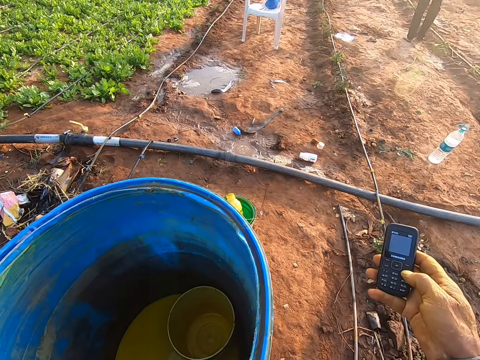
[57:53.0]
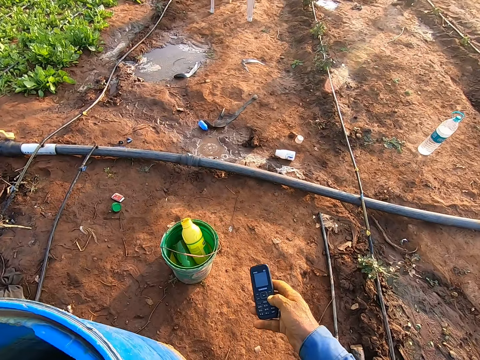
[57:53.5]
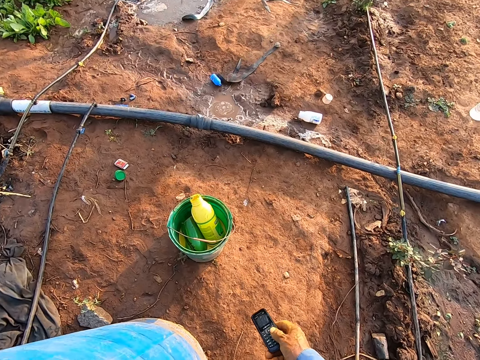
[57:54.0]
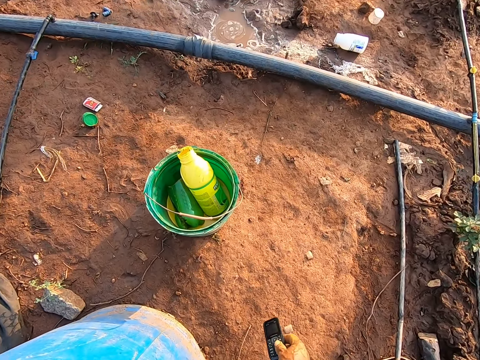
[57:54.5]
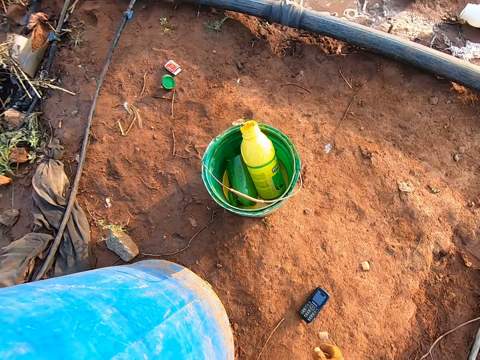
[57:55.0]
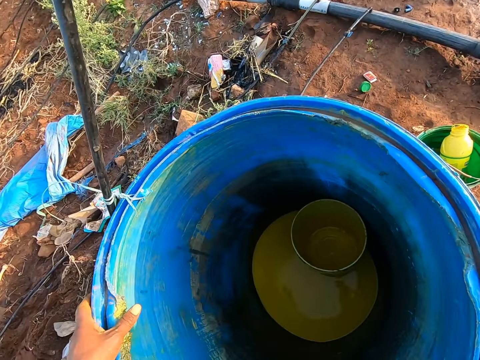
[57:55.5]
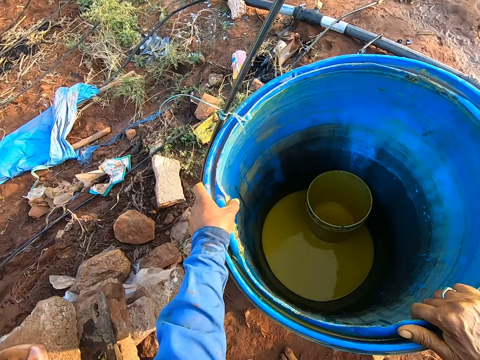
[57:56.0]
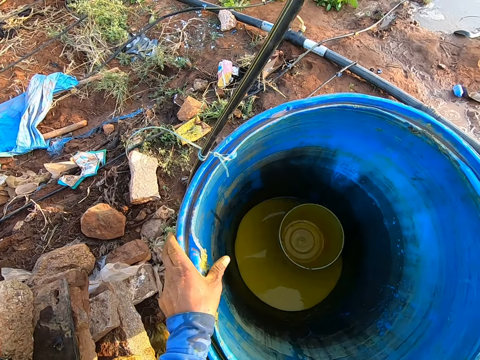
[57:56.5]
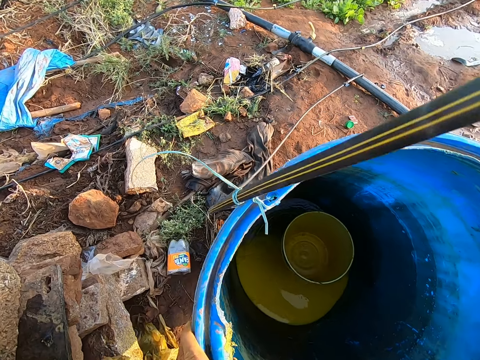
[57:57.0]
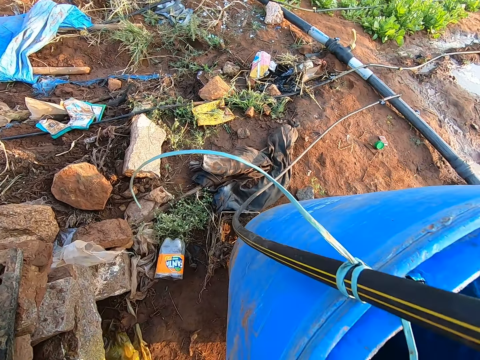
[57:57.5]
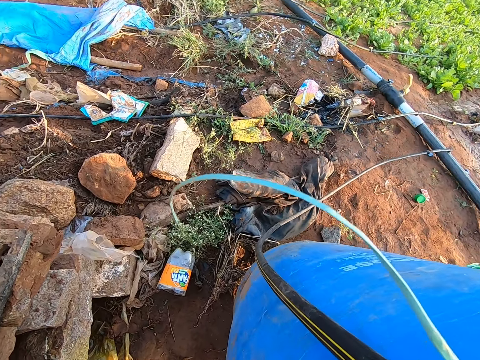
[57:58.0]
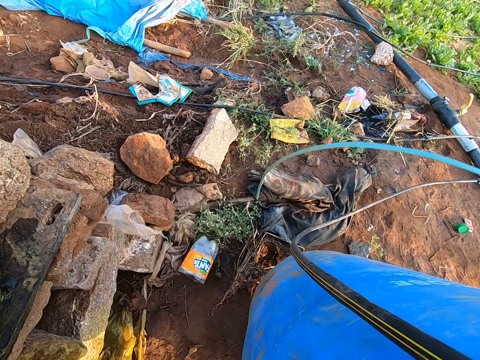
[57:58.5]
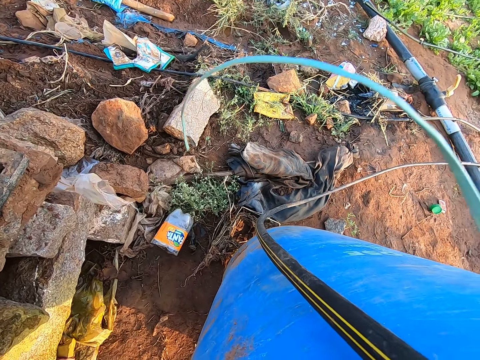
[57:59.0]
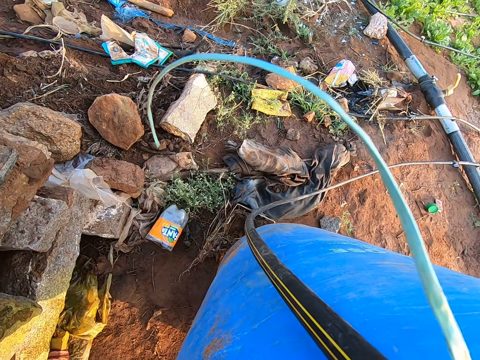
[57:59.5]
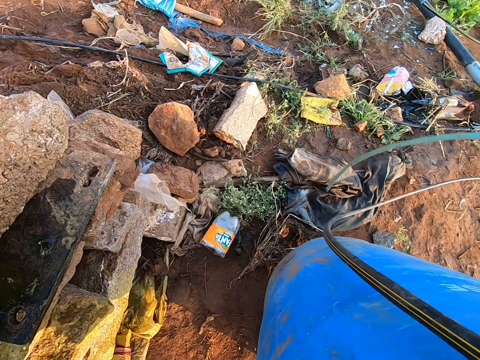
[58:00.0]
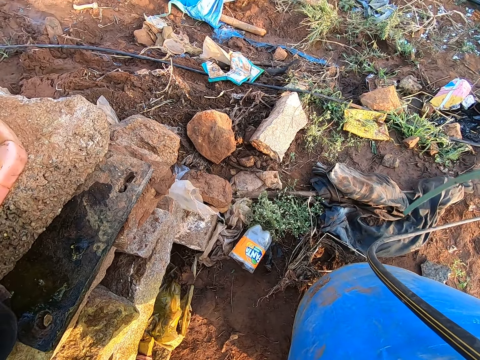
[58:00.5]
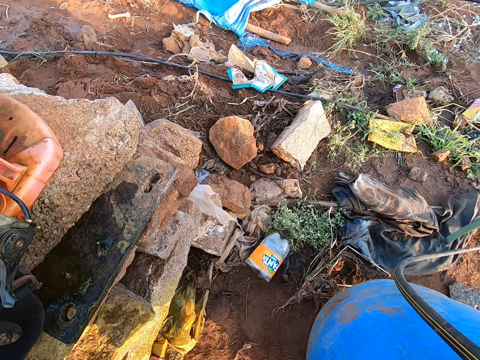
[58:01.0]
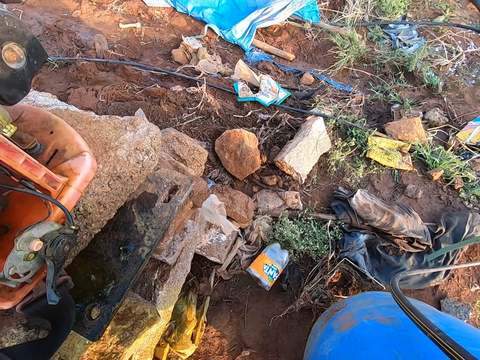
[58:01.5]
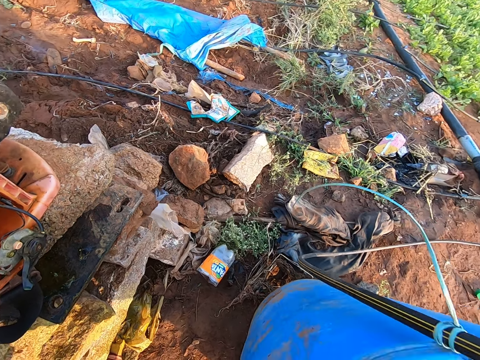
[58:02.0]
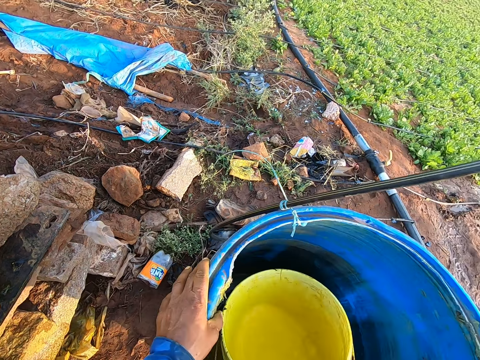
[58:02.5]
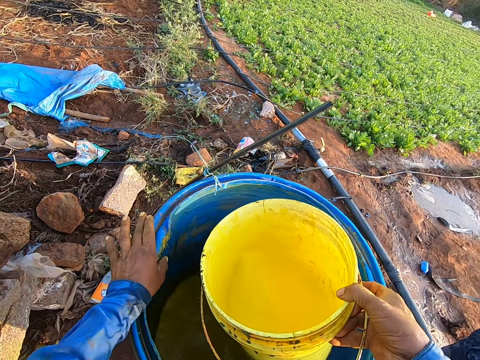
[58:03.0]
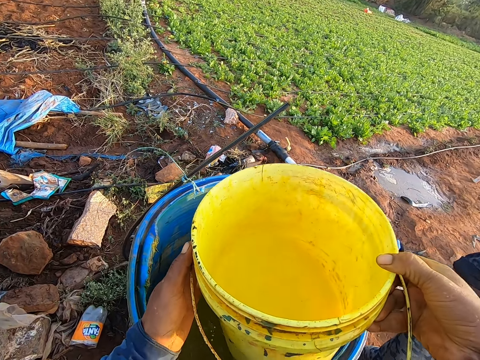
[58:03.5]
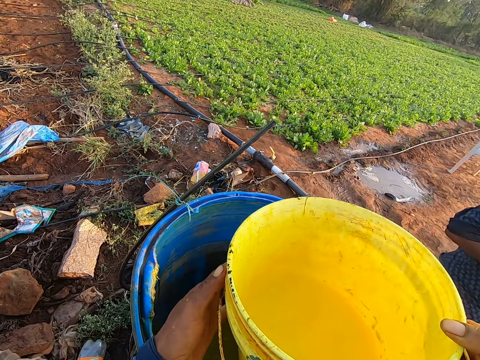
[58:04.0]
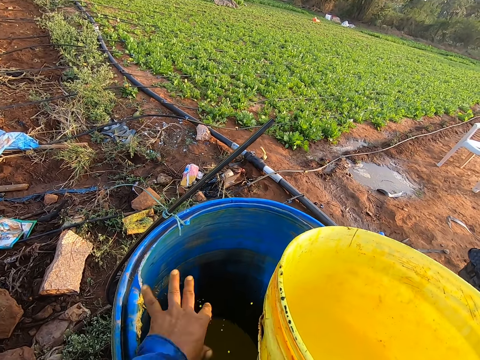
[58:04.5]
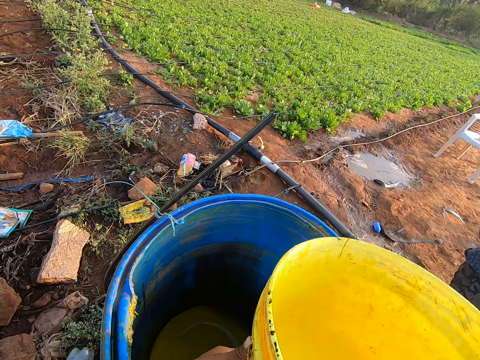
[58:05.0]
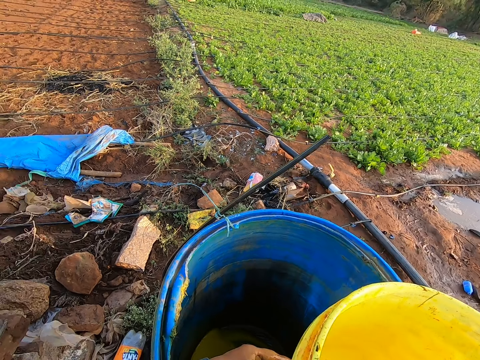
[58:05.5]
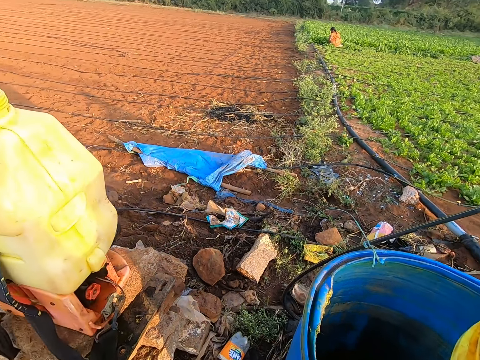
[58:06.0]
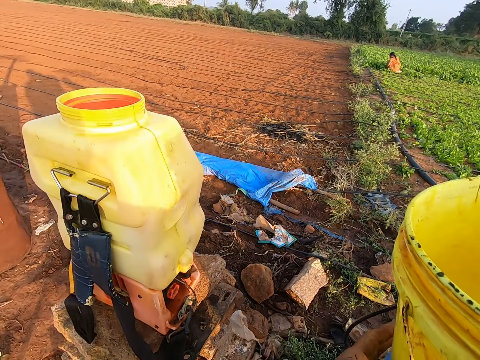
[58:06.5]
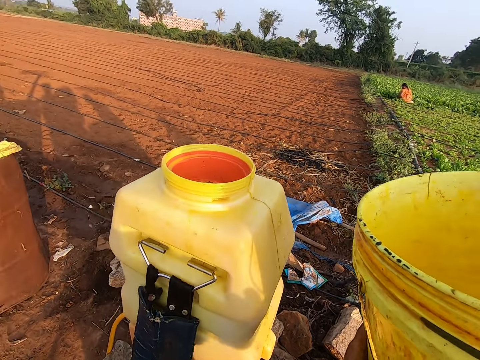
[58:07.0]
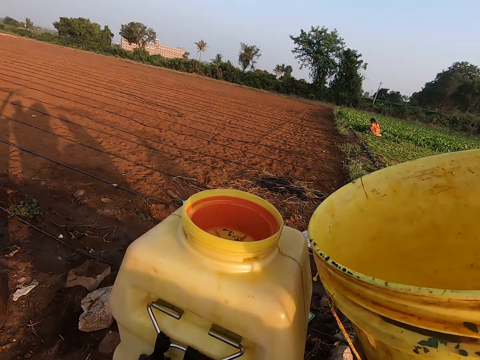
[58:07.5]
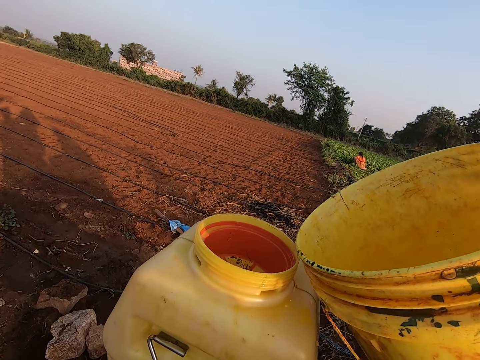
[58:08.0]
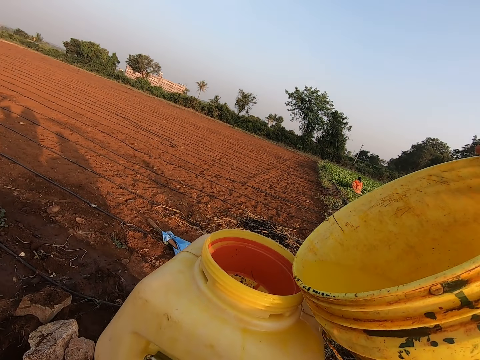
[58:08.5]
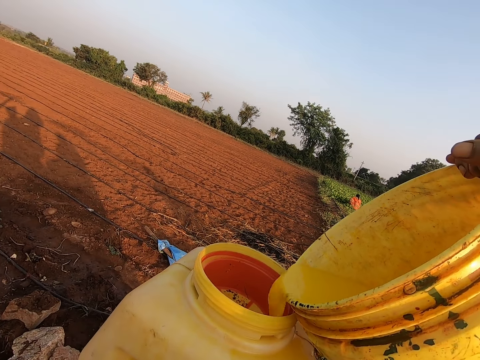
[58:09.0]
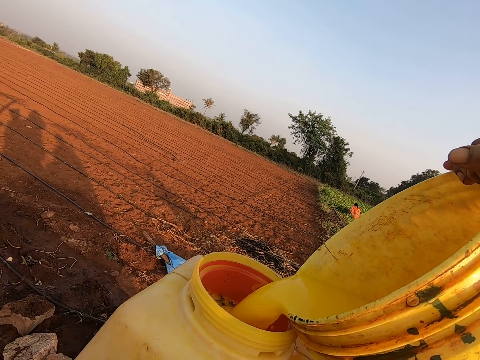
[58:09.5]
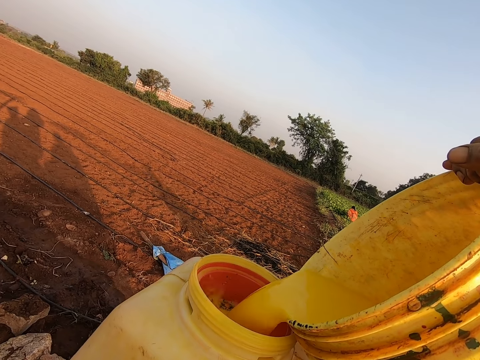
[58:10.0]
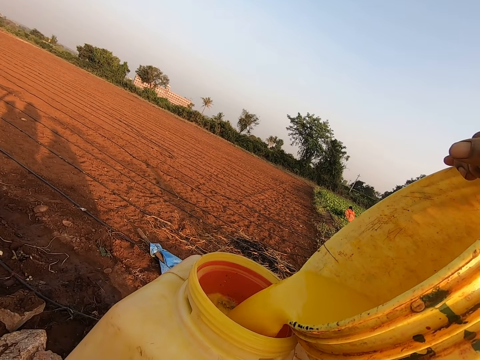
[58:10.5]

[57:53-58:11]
A man looks around. The camera wearer drops the phone on the ground with his right hand. He holds the tank. He grabs the barrel with his right hand. He tilts the barrel with his hands. He grabs the bucket in the barrel with his right hand. He scoops something with the bucket. He holds the bucket with both hands. He drops the bucket on the chemicals on the barrel with his hands. Another man moves around. The camera wearer shakes chemicals off his left hand. He holds the bucket with both hands. He picks up the bucket of chemicals from the barrel with his hands. He moves the bucket. He pours chemicals into the fumigation tank with the bucket in his hands.

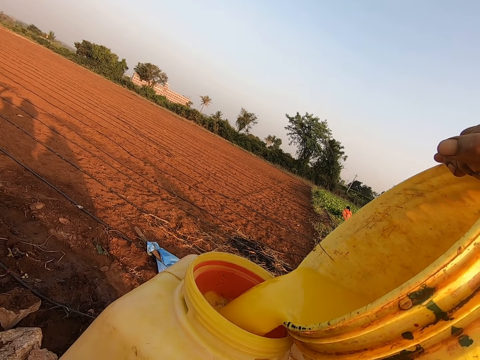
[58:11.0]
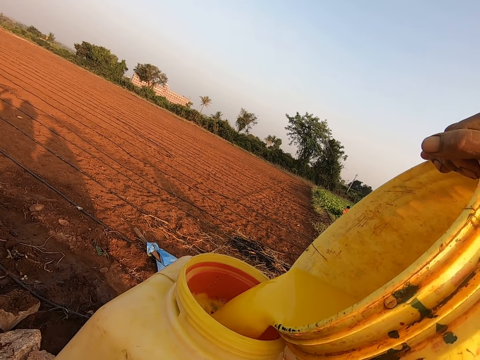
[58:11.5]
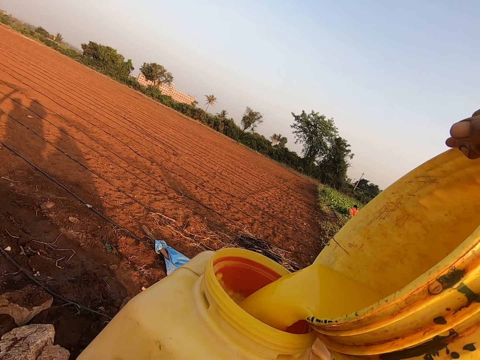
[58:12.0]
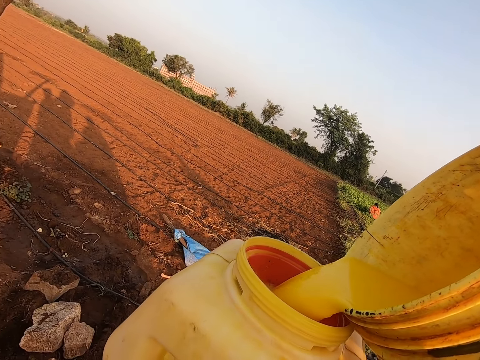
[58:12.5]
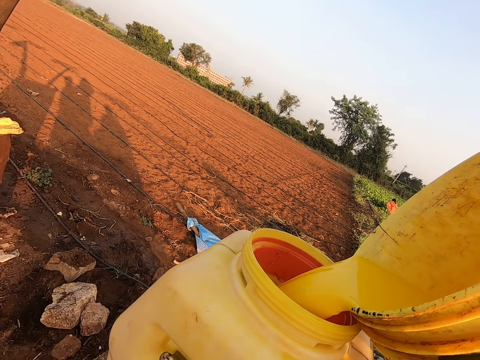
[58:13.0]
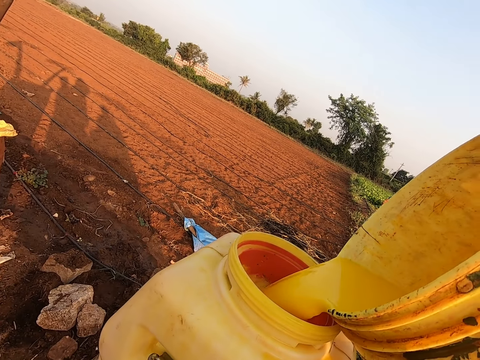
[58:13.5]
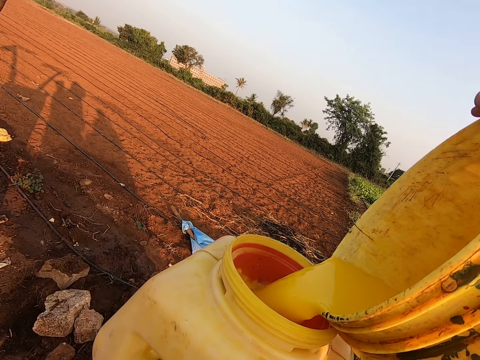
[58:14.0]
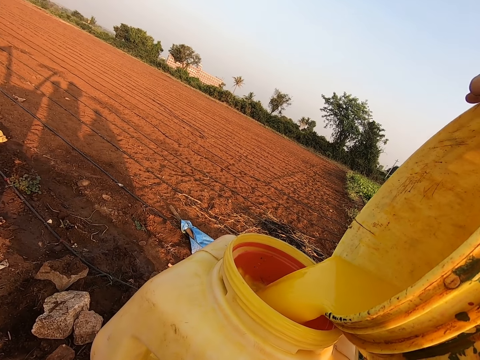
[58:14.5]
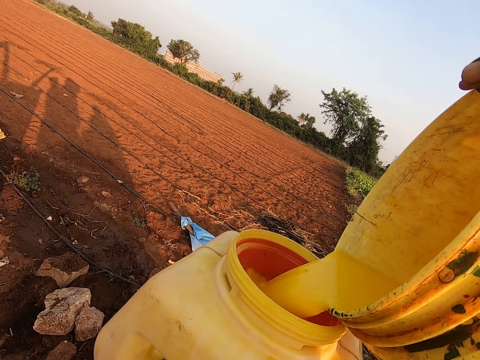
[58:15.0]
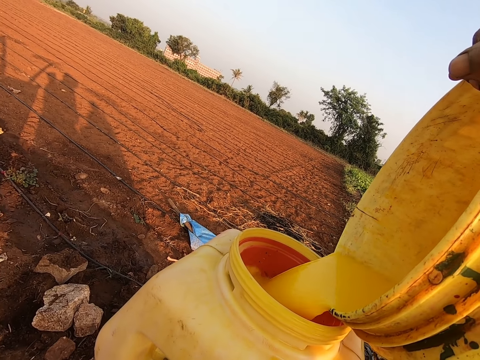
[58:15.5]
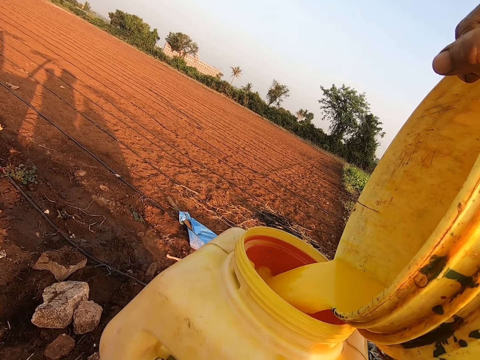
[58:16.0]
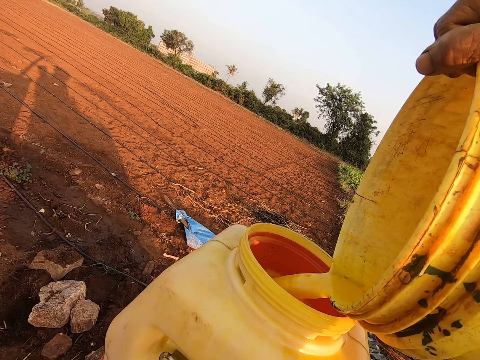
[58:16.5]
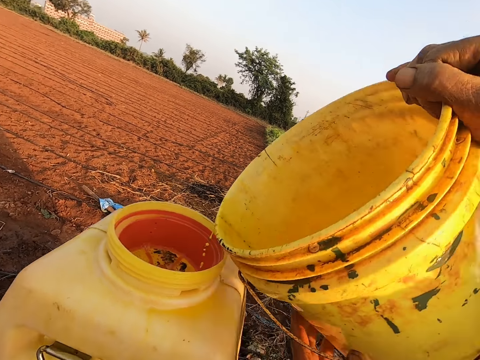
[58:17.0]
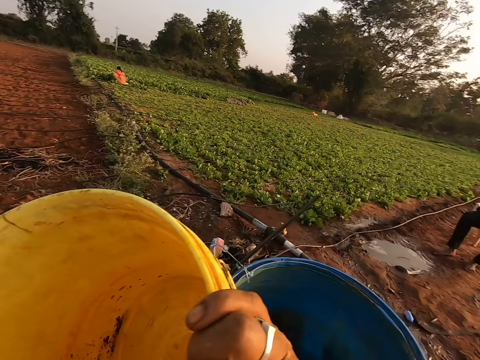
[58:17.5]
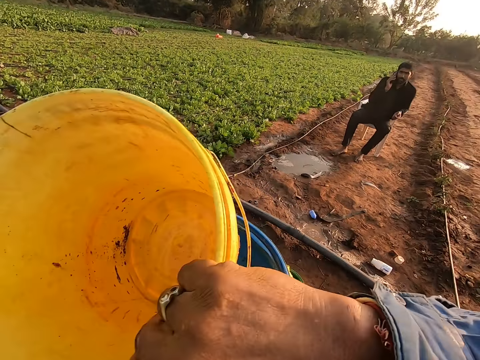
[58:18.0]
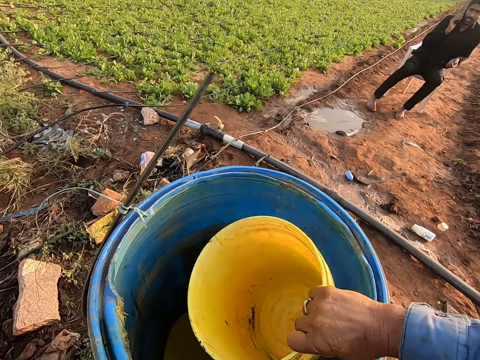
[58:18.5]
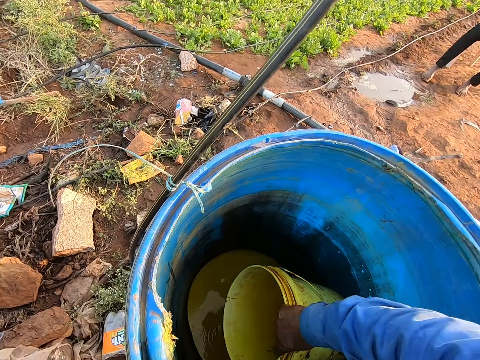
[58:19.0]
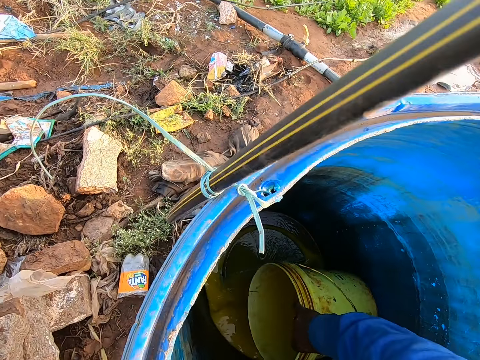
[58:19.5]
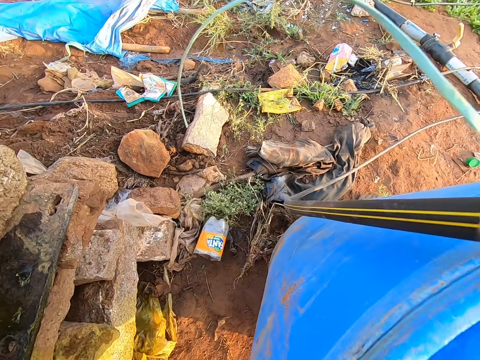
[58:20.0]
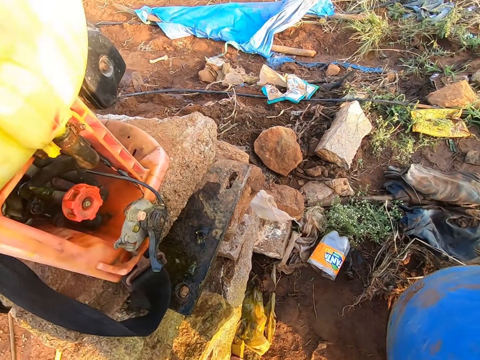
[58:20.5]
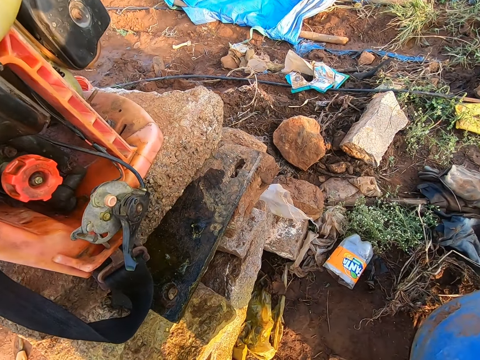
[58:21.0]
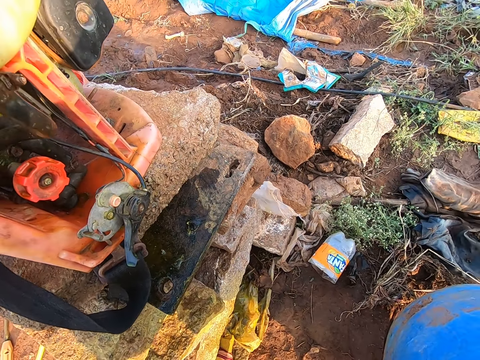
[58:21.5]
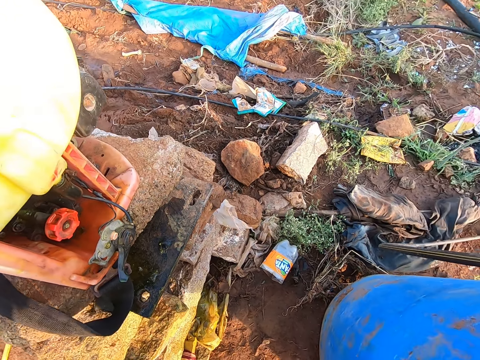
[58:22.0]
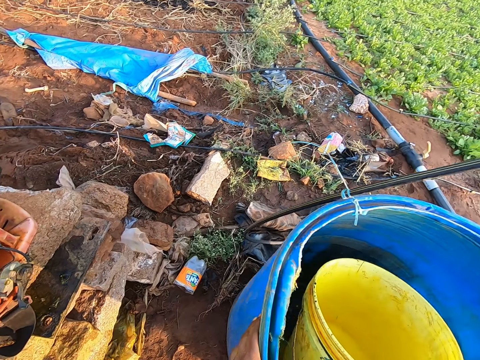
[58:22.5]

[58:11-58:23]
The camera wearer moves around. A man sits on a chair. The camera wearer puts a bucket in the tank. He scoops chemicals from the barrel with the bucket in his right hand.
